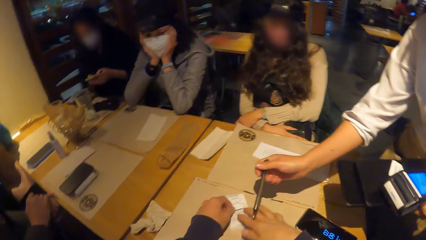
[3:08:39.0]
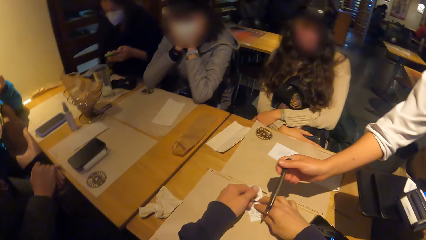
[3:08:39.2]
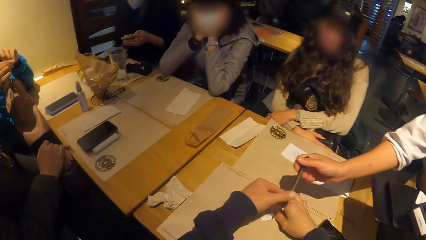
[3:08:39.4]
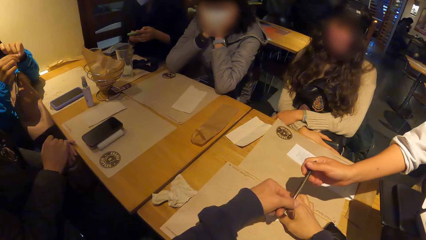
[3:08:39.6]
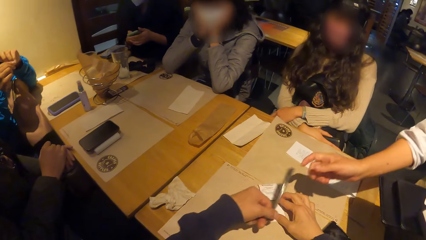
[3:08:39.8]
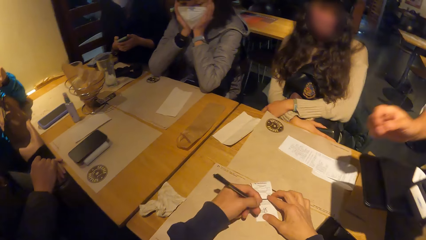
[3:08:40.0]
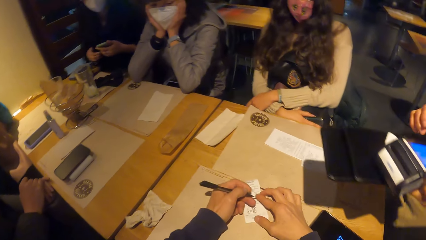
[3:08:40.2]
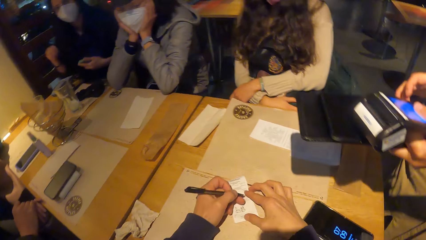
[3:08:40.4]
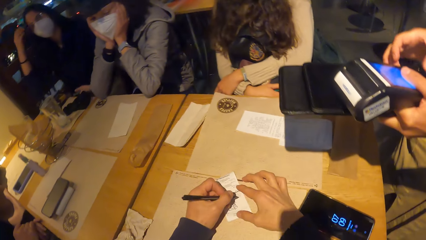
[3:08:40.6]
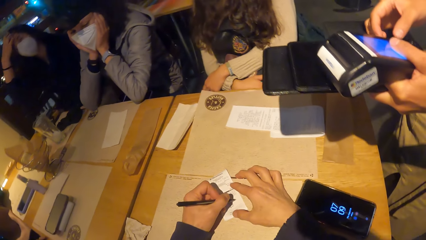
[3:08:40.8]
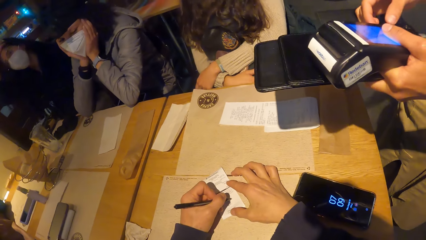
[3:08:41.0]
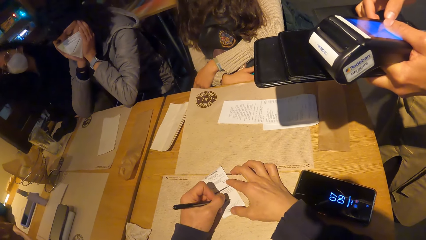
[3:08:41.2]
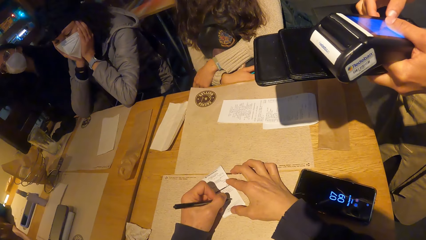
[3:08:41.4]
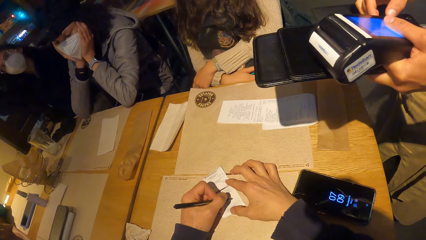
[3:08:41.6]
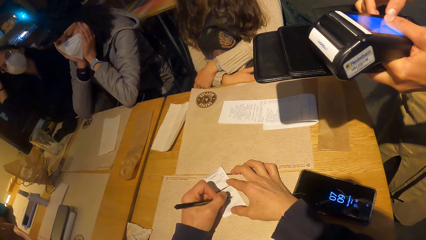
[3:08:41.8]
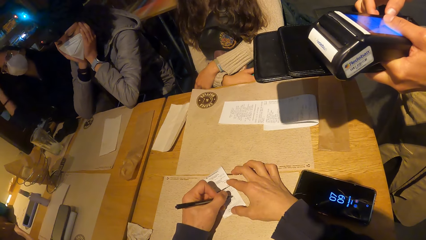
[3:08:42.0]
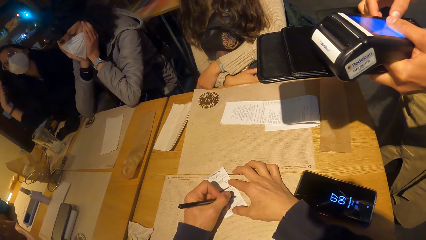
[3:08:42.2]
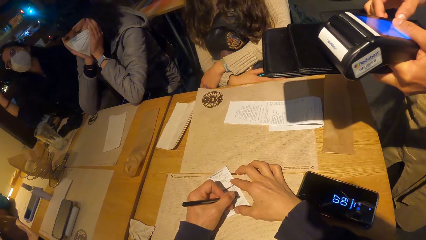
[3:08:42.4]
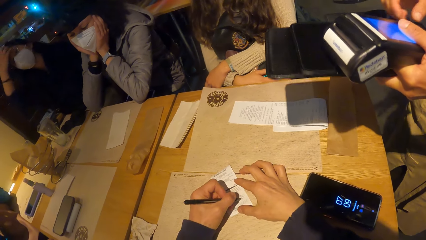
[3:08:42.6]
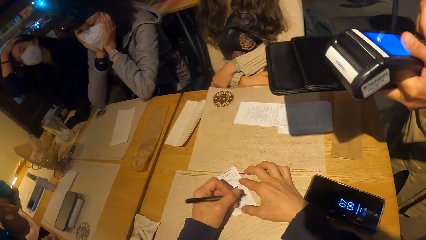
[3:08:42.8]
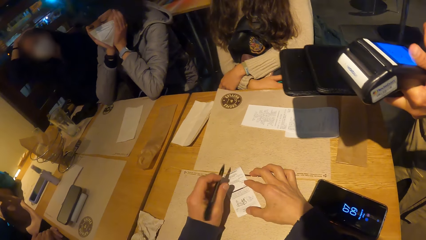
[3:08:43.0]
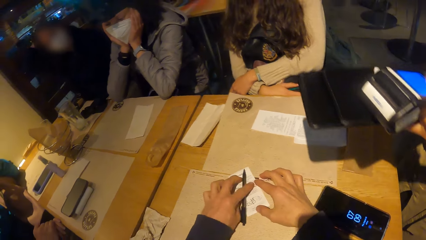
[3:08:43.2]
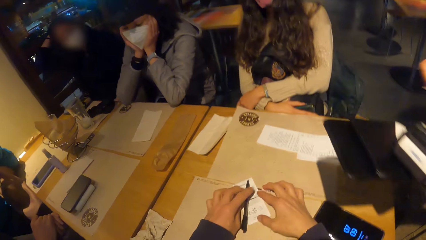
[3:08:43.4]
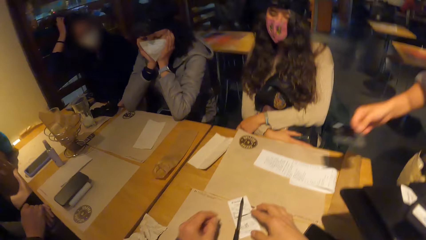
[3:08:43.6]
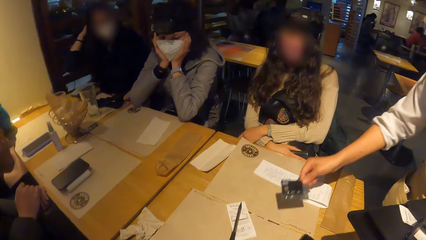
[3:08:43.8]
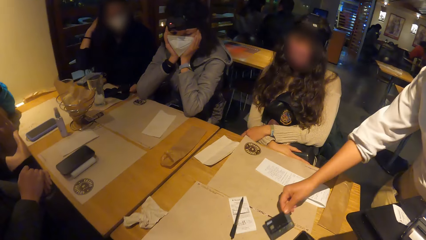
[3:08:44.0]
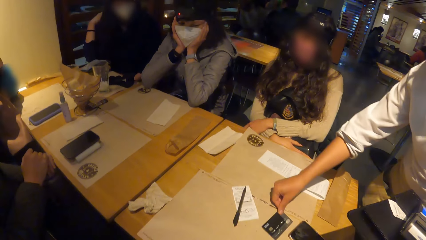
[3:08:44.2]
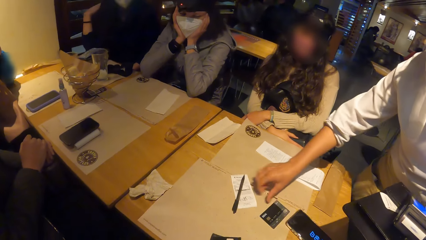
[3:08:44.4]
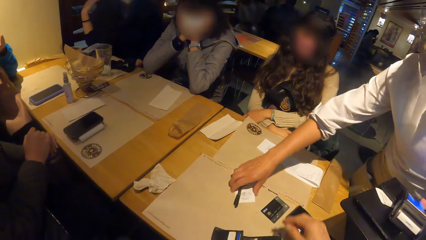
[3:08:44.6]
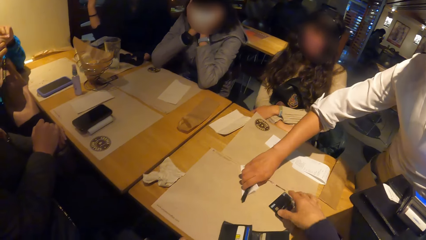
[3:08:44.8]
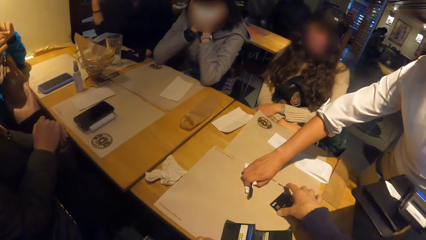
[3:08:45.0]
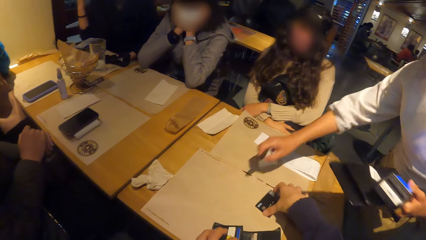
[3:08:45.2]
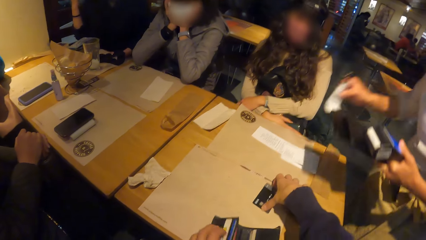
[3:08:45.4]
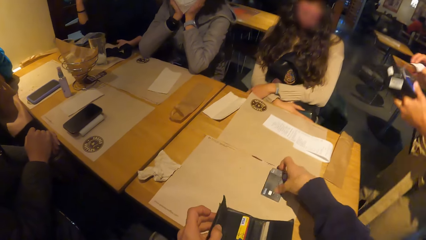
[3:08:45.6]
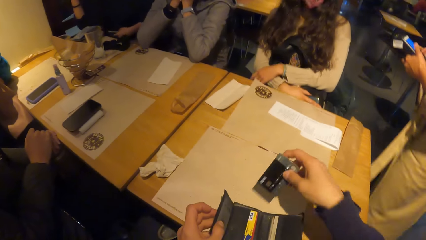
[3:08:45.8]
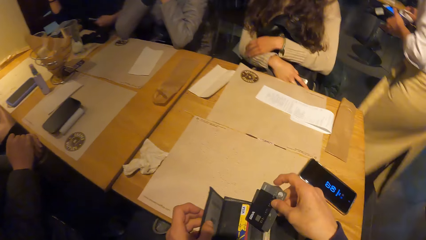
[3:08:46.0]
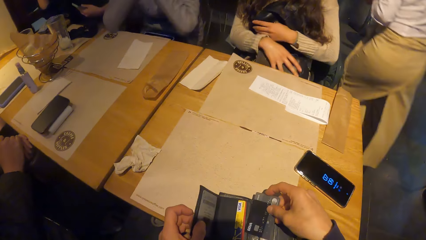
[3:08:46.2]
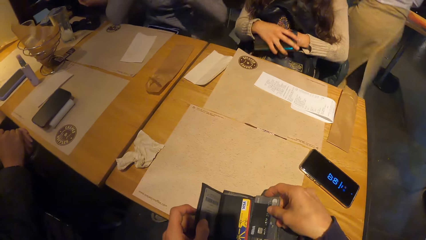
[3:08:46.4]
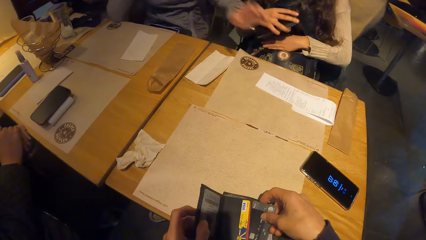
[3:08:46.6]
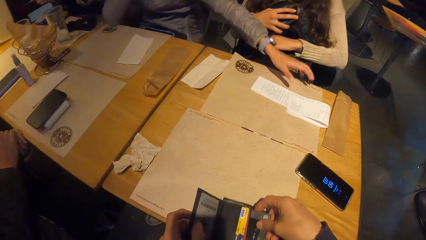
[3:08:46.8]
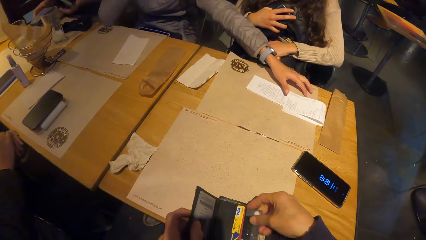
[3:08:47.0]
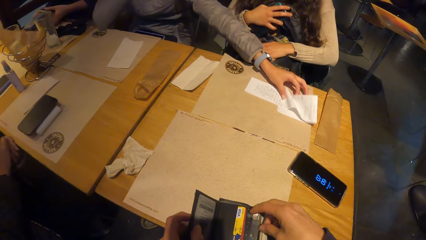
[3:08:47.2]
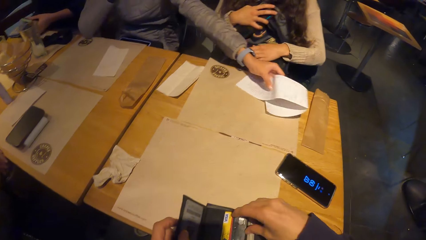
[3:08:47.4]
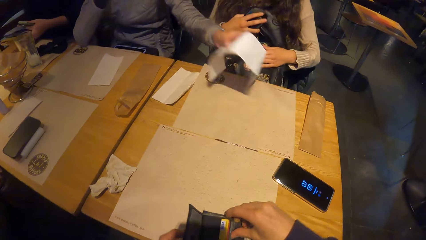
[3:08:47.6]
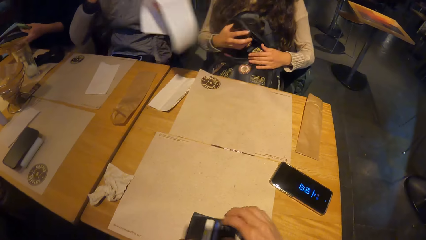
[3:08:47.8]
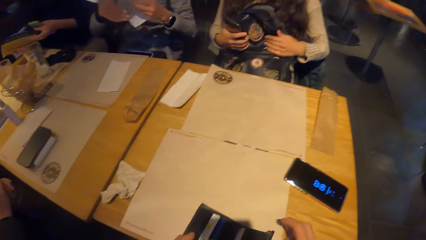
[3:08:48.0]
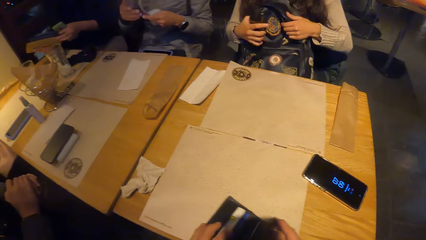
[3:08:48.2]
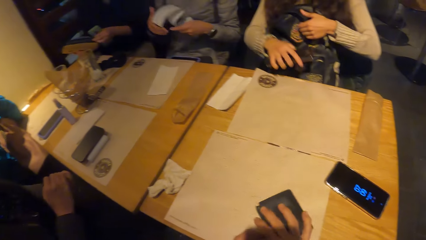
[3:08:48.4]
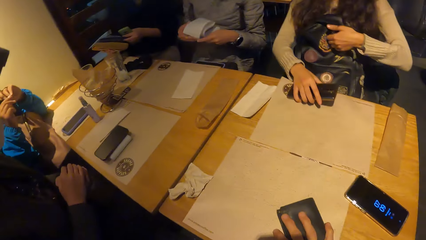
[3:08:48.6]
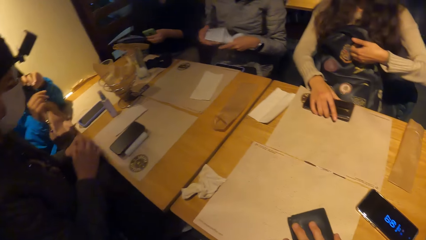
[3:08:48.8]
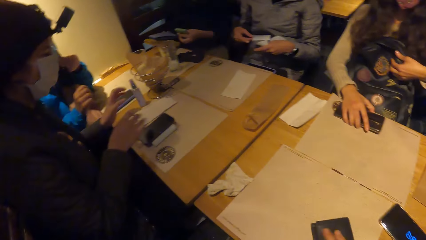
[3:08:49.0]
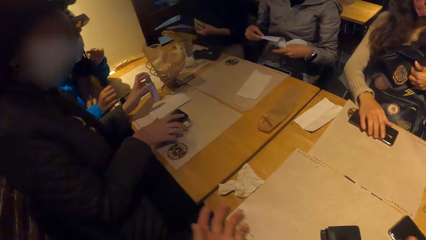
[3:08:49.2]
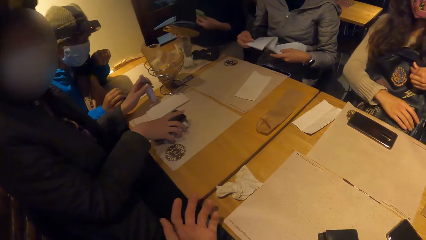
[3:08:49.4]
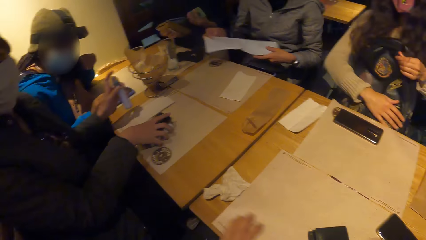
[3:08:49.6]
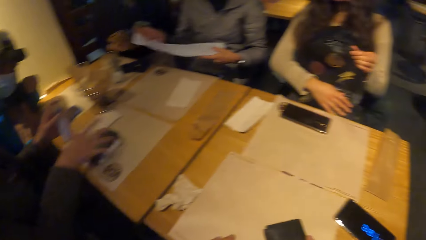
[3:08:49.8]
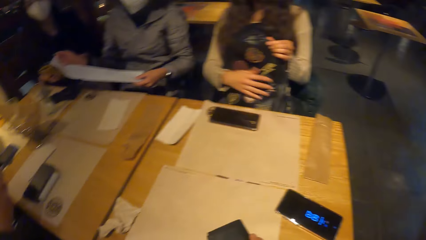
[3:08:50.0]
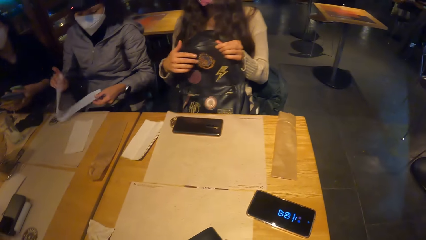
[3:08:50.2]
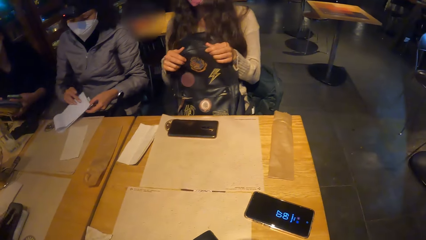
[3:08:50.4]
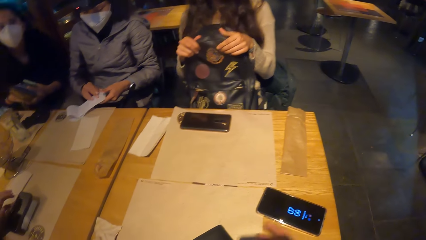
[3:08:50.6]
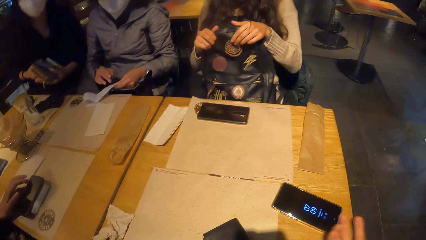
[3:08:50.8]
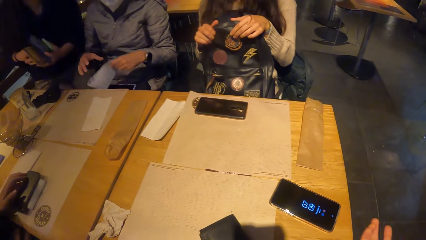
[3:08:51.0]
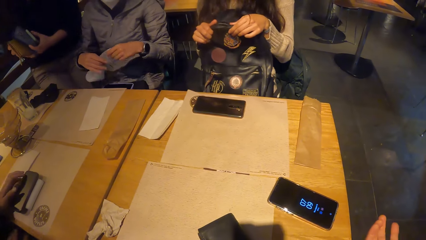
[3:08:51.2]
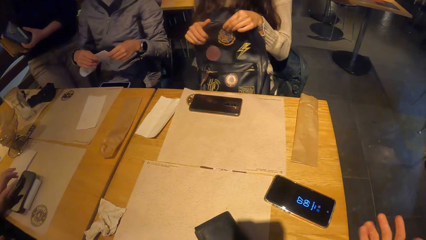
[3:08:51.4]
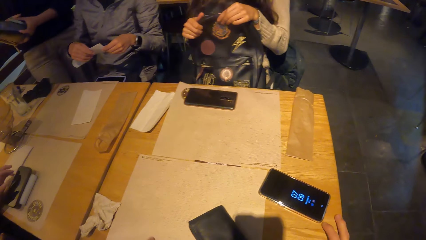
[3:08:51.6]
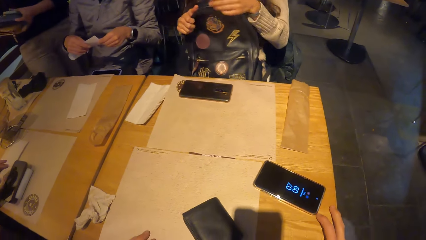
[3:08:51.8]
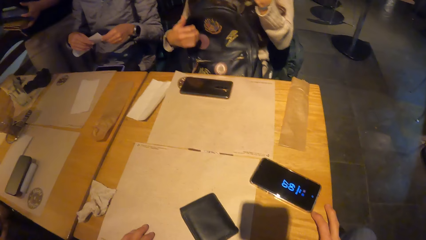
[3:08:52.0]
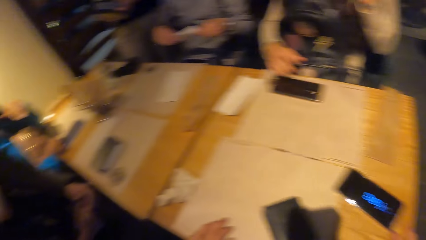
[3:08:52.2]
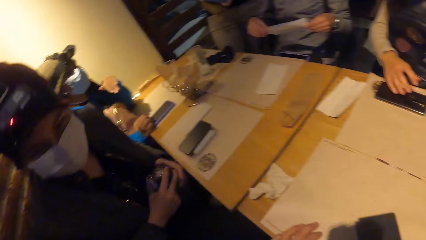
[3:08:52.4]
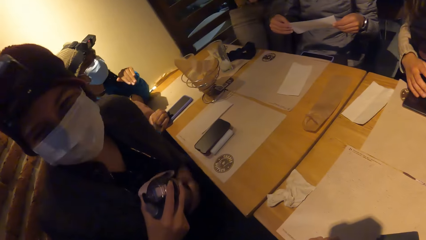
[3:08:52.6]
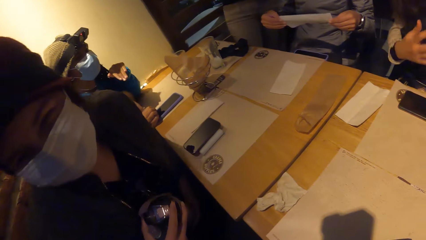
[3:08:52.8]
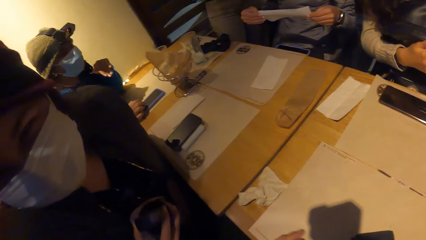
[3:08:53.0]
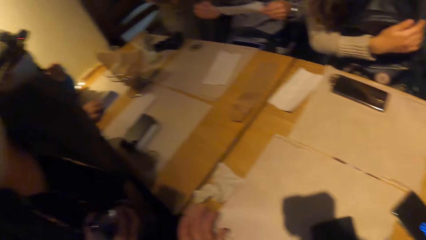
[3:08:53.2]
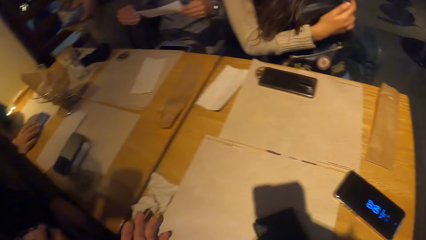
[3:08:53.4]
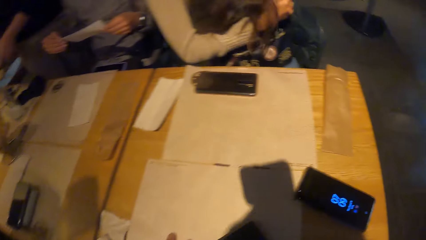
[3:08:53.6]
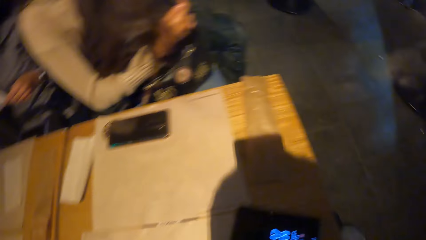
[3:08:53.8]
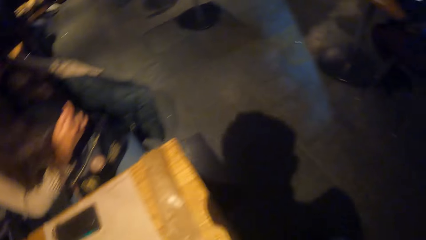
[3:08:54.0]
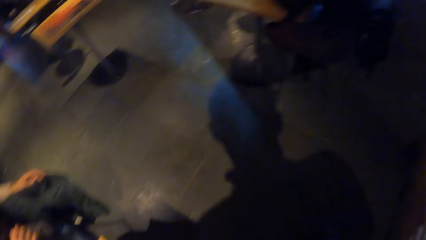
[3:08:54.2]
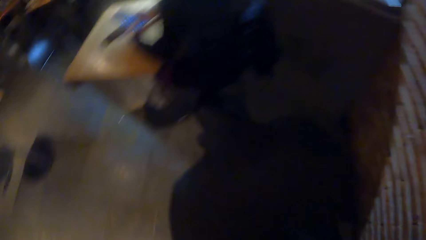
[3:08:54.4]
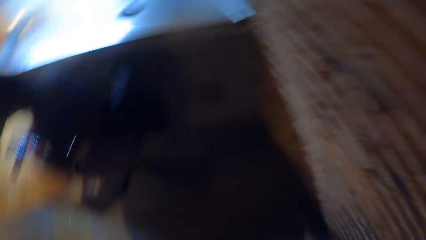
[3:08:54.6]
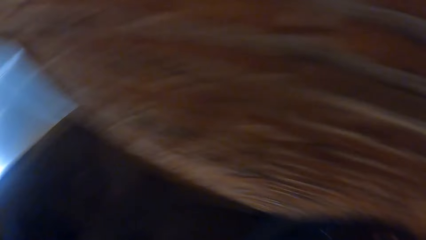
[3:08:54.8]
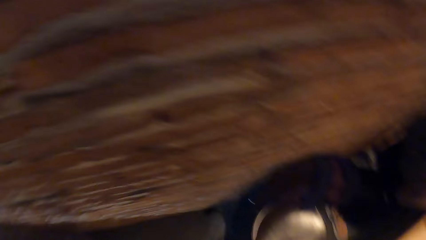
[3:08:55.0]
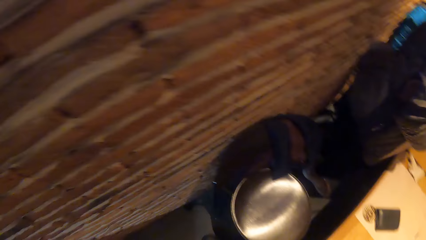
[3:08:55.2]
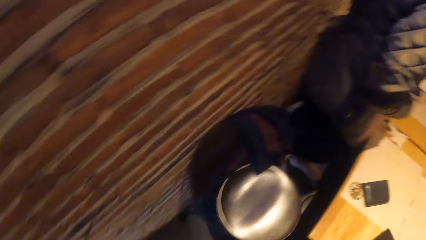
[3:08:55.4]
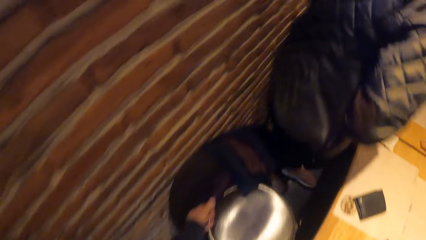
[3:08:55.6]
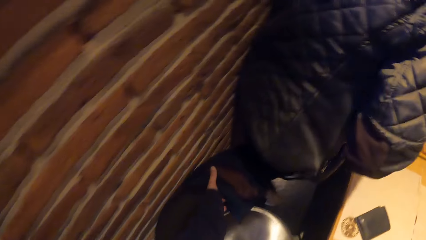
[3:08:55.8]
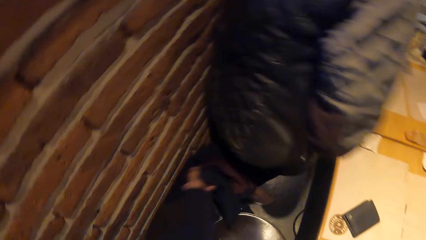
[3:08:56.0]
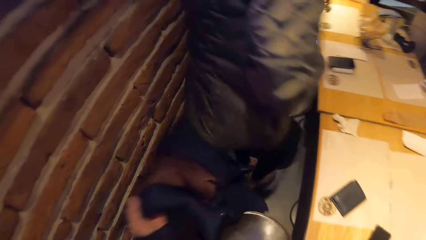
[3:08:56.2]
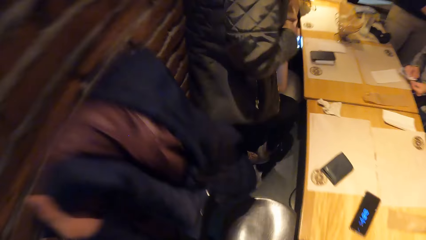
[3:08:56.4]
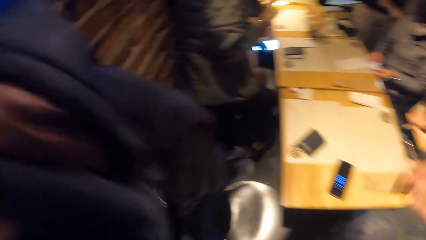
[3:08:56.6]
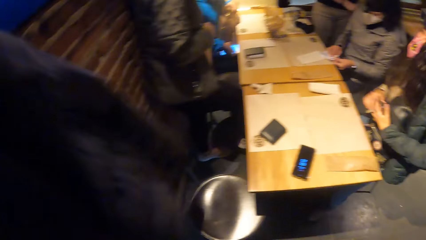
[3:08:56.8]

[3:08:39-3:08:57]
The camera wearer picks the pen. He writes on the receipt on the table with the pen in his left hand. The waiter operates the credit card machine with her right hand. The waiter removes the credit card in the machine. The camera wearer places the pen on the receipt. The waiter drops the credit card on the table with her right hand and picks the pen and receipt from the table with her right hand. The camera wearer picks the credit card from the table with his right hand. He opens the wallet. The waiter walks in the restaurant. The camera wearer puts the credit card in the wallet with his right hand. A woman picks the bill or receipt from the table with her left hand. Another woman drops a phone on the table with her right hand. The first woman folds the receipt. A third woman picks a bottle from the table with her left hand. The second woman adjusts the bag. A lady holds a pouch with both hands and stands. Another lady interacts with the camera wearer. The camera wearer walks in the restaurant. He picks a jacket from a chair with his left hand. The second woman holds the phone.
